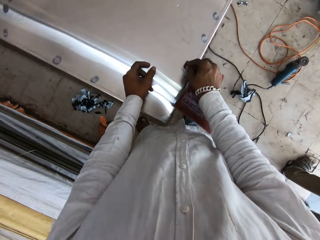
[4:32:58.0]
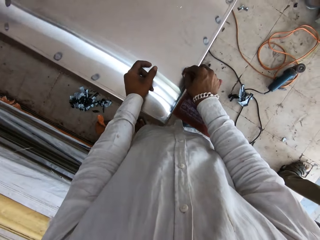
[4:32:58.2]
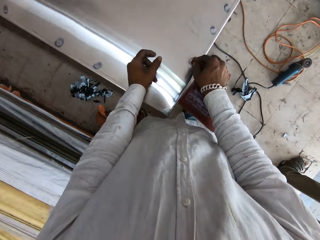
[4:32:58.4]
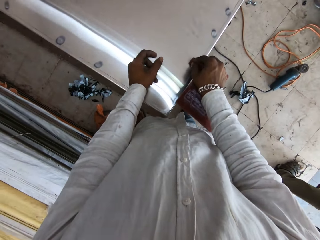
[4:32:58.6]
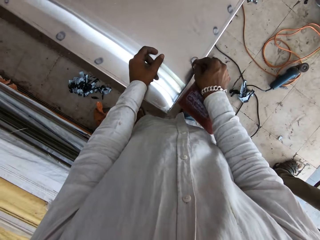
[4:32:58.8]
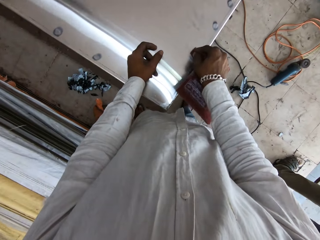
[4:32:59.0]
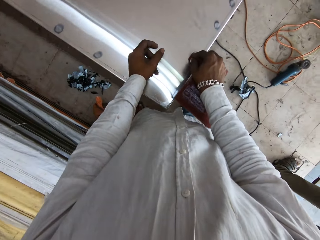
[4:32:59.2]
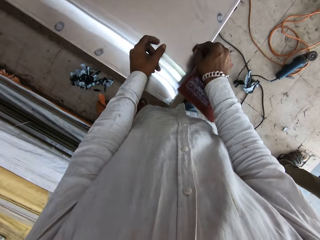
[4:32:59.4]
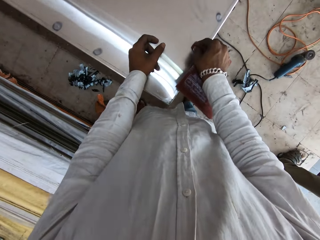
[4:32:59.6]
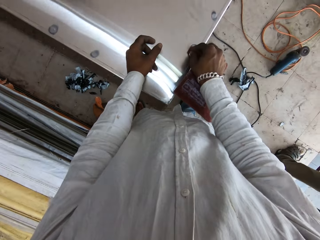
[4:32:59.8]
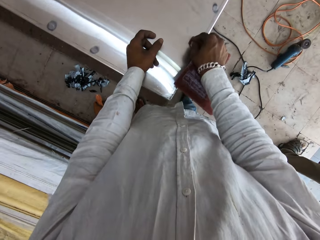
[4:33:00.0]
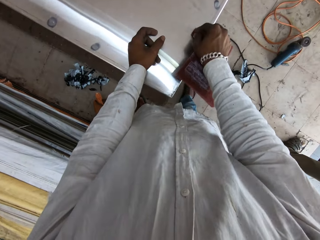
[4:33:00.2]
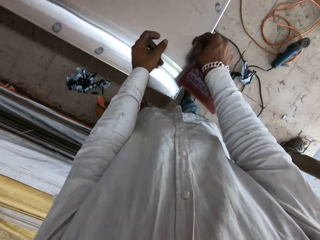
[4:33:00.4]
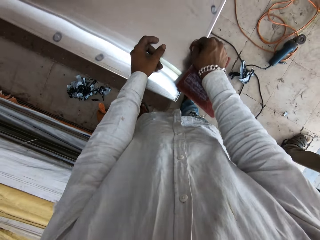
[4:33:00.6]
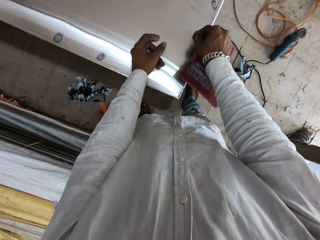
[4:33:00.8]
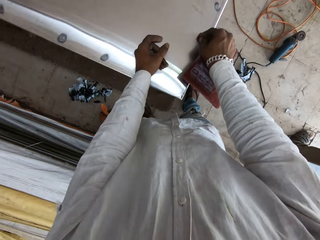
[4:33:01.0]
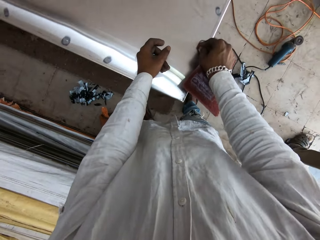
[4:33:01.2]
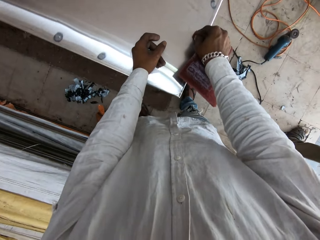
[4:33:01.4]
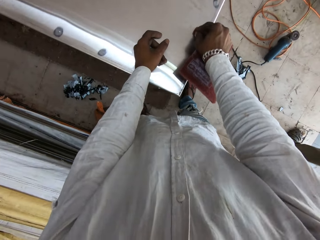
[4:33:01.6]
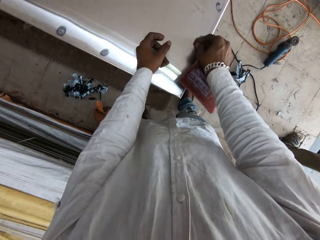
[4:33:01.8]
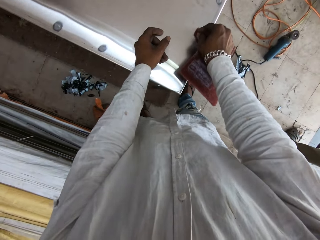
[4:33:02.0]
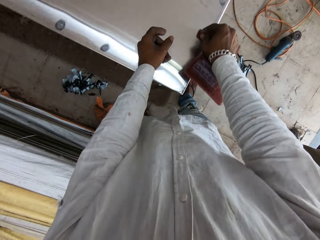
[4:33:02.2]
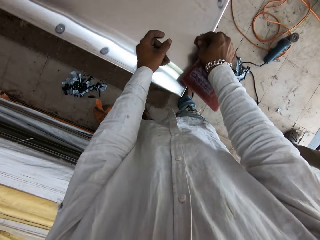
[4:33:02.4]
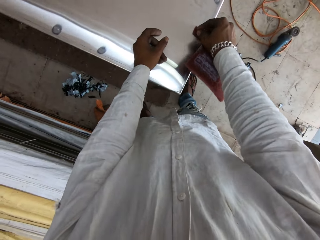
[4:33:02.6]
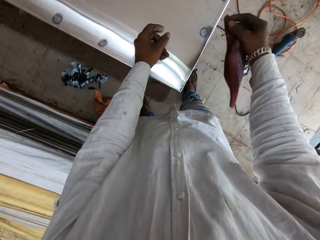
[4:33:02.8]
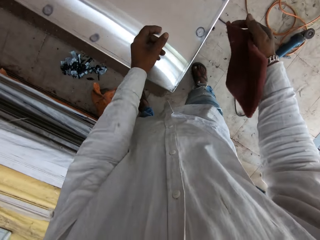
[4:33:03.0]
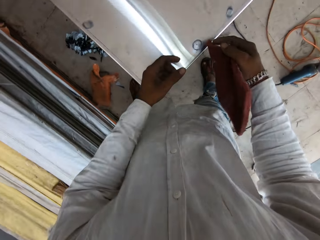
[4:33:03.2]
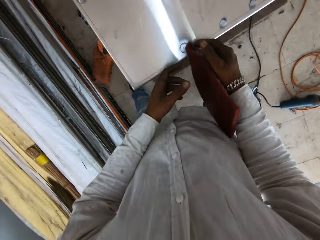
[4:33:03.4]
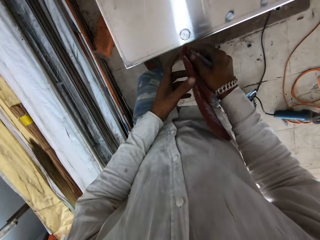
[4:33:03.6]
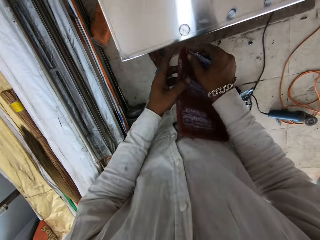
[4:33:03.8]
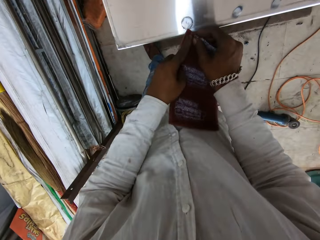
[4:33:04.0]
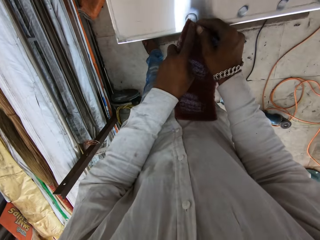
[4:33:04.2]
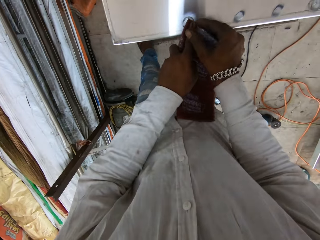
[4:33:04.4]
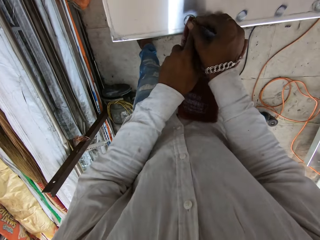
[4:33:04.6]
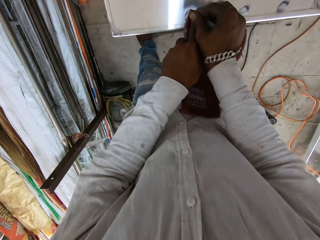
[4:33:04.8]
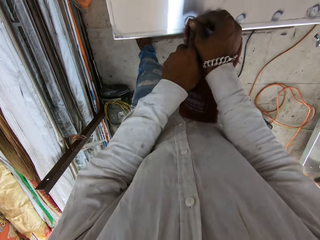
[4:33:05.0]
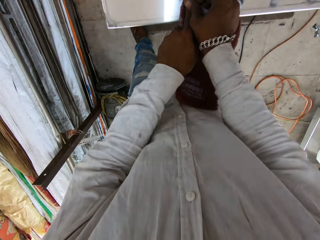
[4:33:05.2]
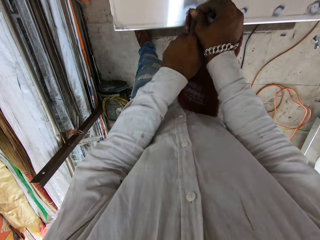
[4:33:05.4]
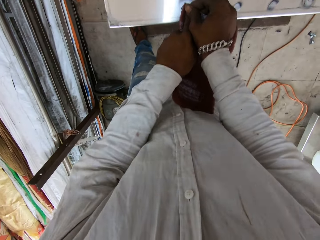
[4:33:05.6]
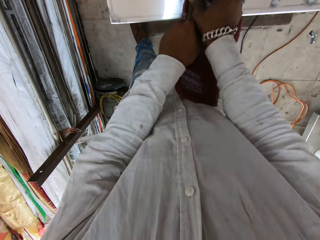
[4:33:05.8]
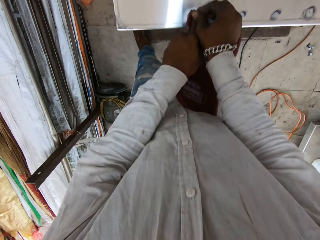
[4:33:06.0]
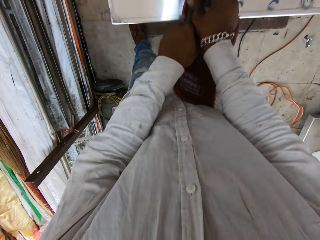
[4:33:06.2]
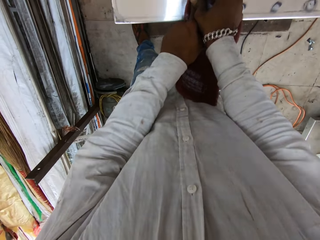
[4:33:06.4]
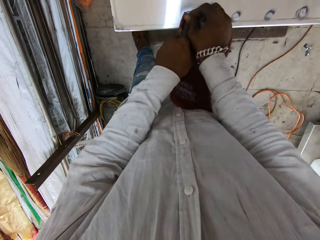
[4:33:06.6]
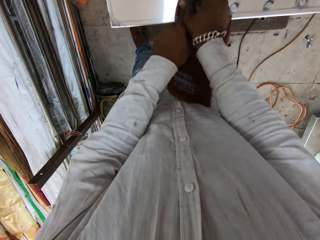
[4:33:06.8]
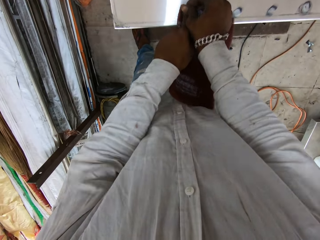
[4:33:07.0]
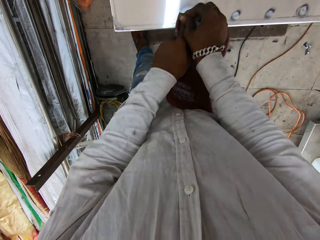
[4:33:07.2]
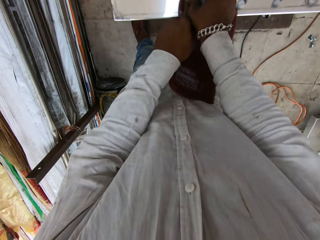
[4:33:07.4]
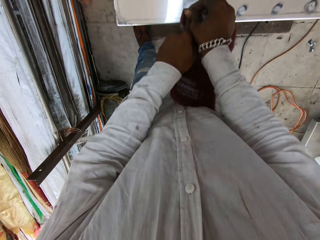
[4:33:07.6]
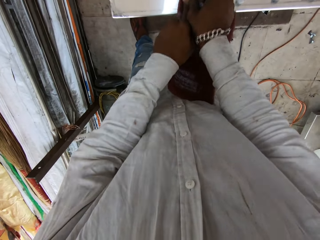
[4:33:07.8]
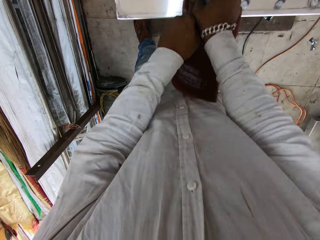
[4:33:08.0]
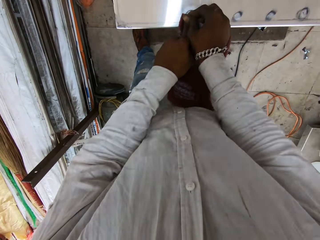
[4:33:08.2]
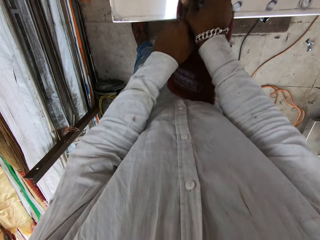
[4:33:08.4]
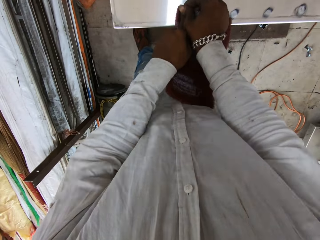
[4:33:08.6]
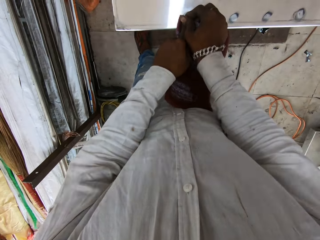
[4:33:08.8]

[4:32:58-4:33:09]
The camera wearer scratches the table top with the sandpaper. They rub the metal surface with the table wipe cloth. They hold the table wipe cloth with both hands. They rub the metal surface with the table wipe cloth.

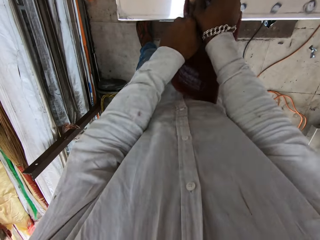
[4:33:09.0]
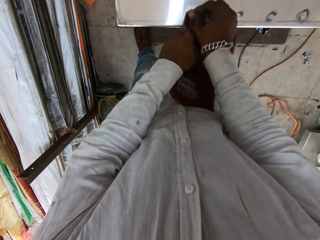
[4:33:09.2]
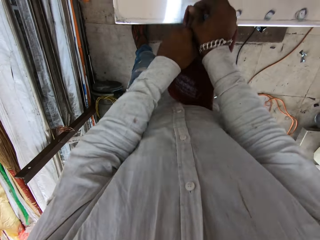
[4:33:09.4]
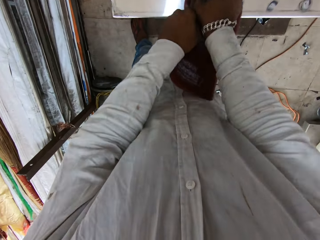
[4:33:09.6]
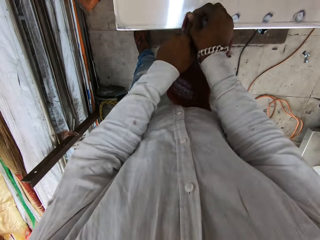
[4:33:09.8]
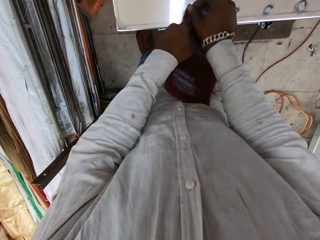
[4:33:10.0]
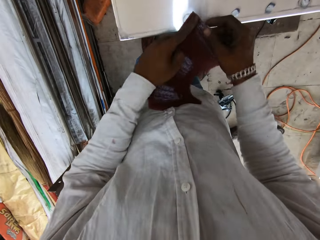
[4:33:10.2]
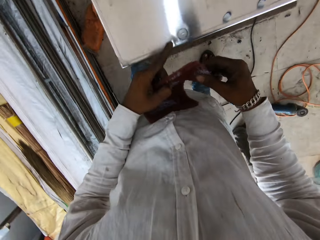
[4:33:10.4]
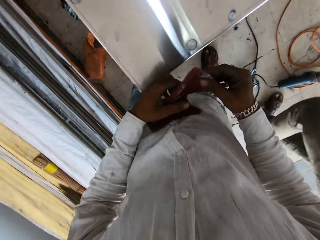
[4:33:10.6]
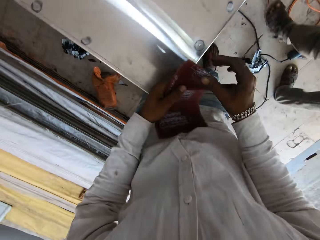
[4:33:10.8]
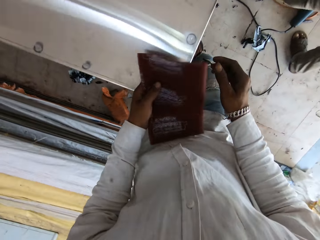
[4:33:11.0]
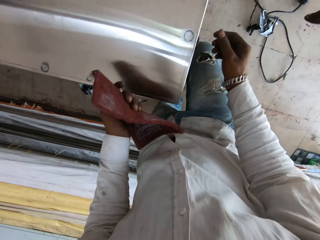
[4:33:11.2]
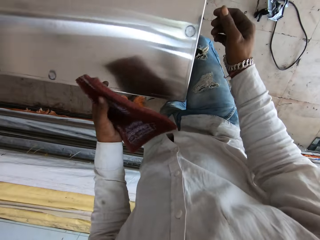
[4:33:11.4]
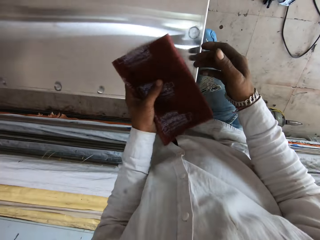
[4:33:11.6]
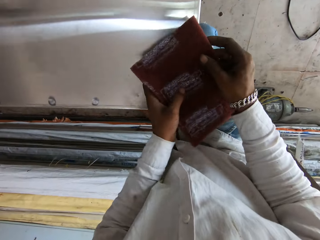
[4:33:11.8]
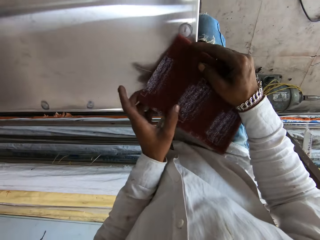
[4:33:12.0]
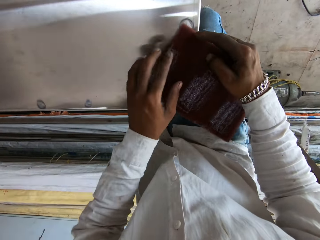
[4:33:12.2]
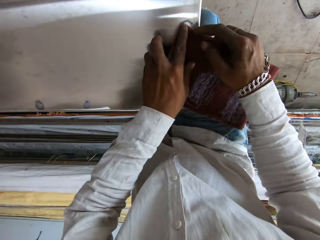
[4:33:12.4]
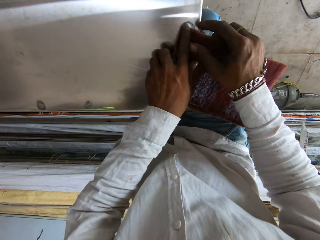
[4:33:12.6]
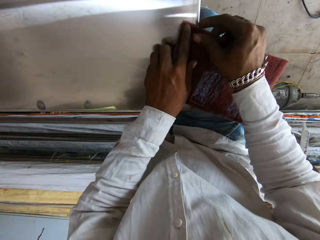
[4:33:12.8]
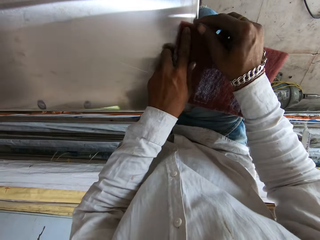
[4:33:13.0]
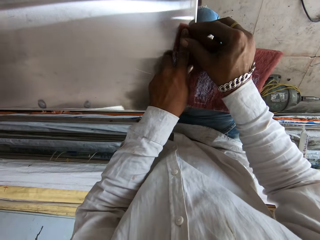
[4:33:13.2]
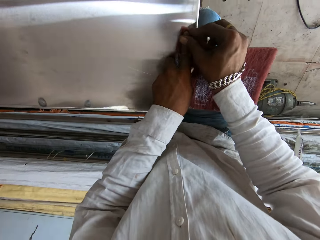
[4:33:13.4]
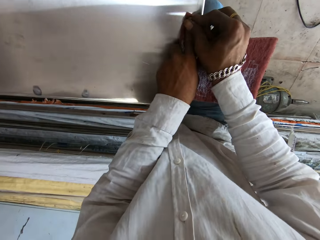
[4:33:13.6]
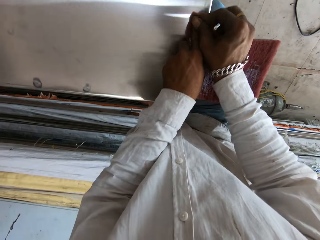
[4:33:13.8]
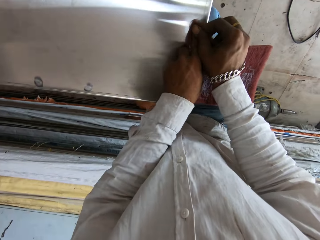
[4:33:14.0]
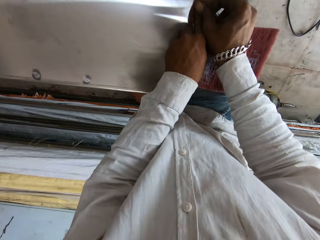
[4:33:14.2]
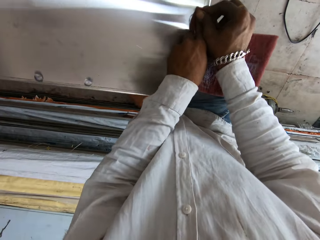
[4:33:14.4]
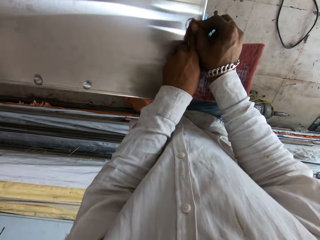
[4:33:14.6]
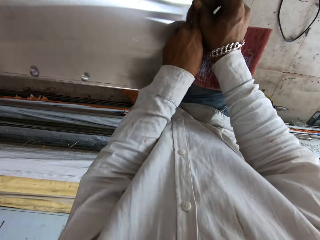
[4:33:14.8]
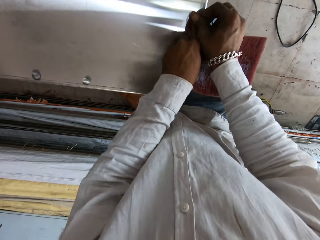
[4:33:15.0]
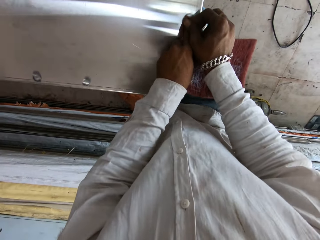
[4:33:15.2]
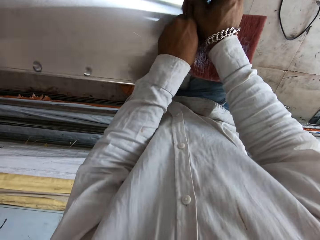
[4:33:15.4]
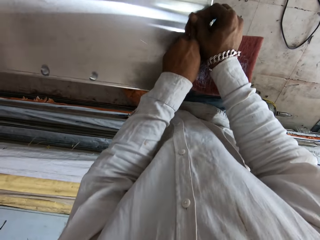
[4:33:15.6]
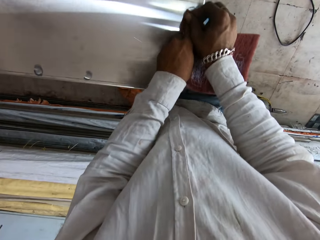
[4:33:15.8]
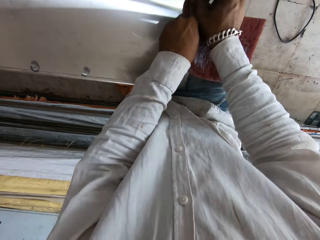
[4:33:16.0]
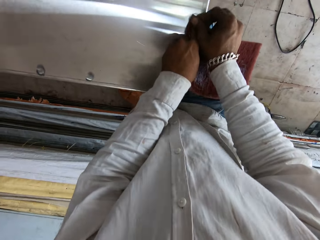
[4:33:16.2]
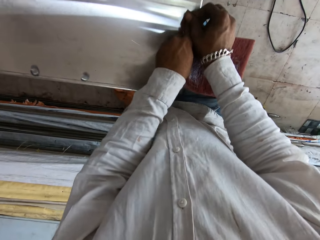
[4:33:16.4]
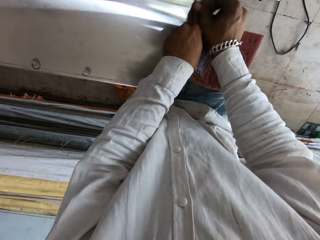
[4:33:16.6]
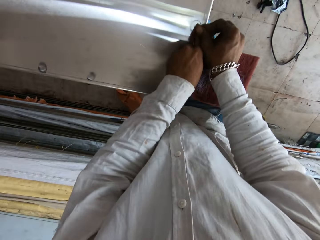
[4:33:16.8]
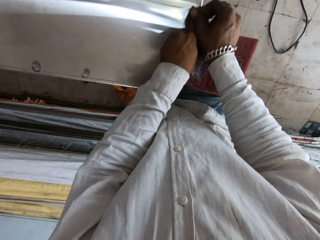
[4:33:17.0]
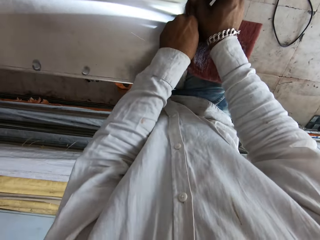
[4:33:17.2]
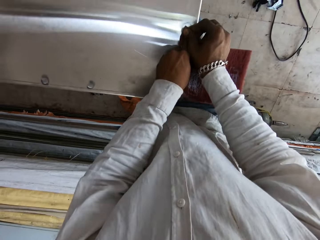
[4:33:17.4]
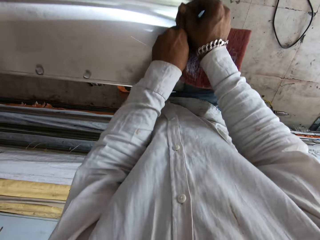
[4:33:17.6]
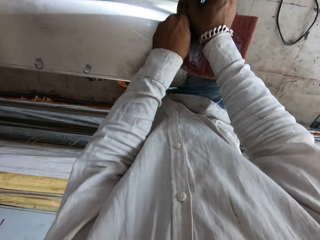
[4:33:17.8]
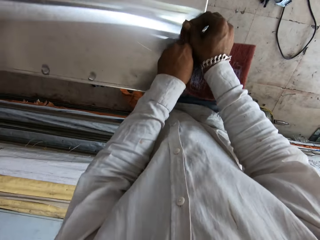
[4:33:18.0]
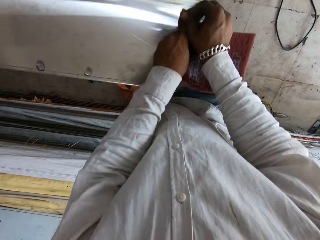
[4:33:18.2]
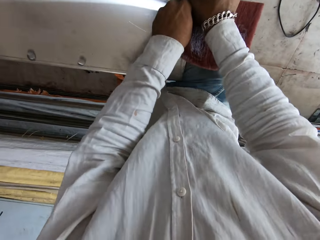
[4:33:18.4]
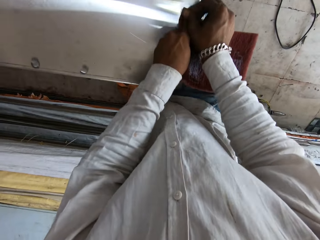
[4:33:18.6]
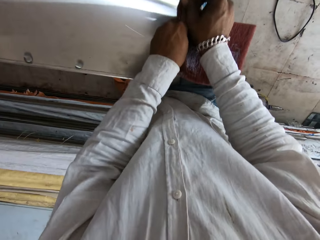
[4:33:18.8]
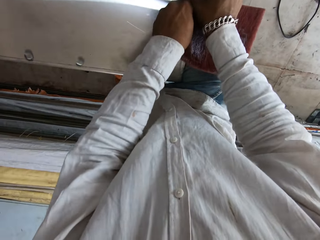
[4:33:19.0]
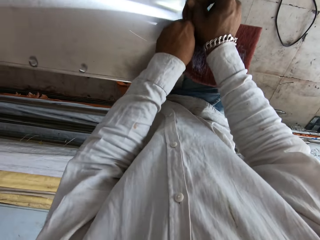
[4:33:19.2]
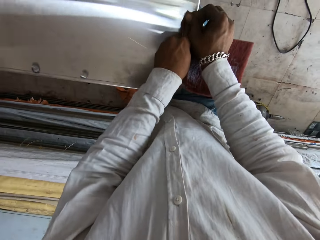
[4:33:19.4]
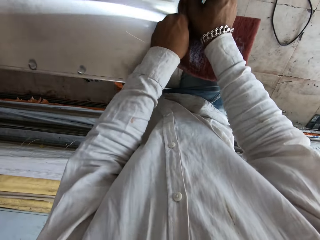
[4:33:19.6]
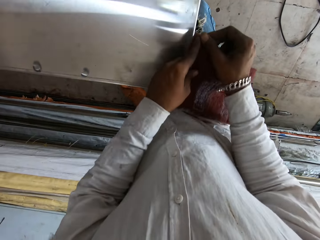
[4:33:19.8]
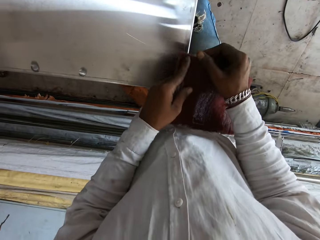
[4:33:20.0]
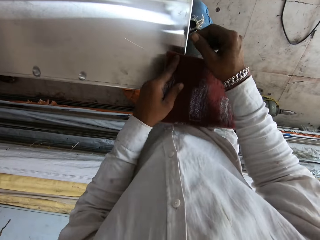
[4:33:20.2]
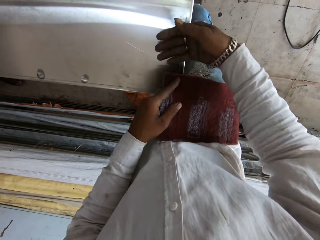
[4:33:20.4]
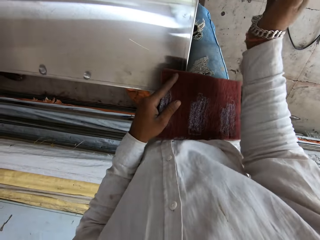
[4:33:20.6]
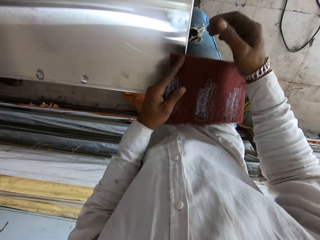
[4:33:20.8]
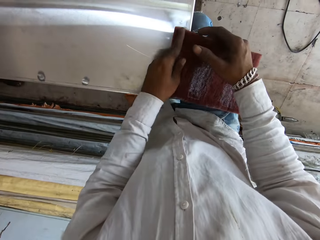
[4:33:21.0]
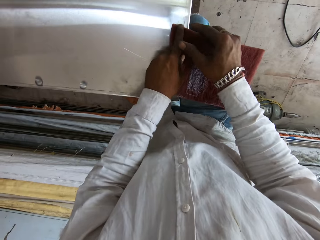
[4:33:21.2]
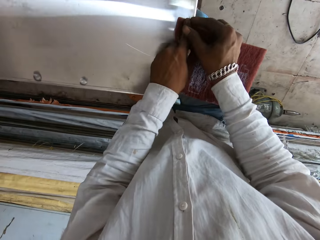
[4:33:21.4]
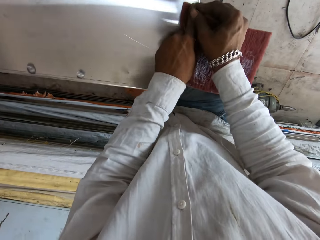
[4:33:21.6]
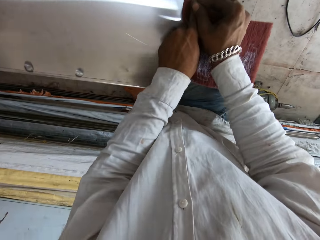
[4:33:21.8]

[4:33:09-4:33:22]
The camera wearer looks around. They rub the metal surface with the table wipe cloth. They scratch the table top with the sandpaper. They wipe the metal surface with the right hand.
